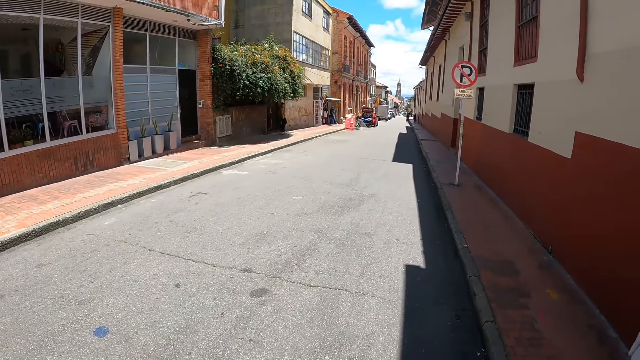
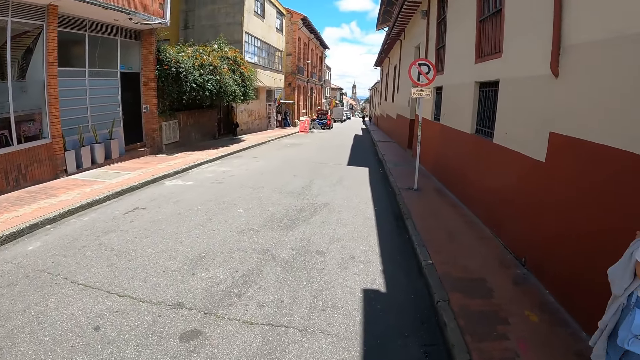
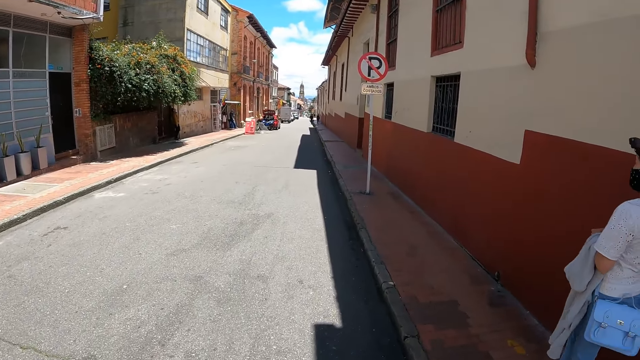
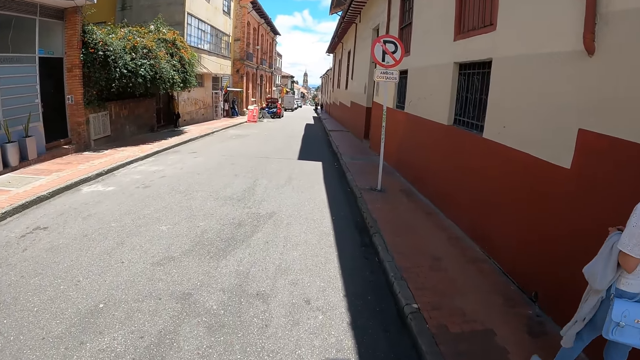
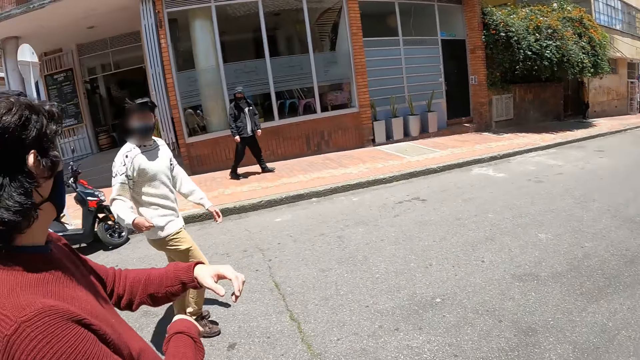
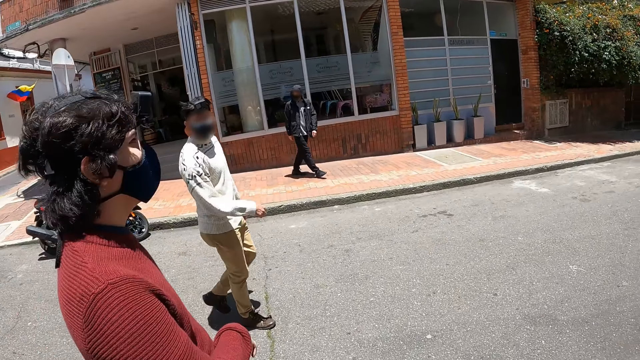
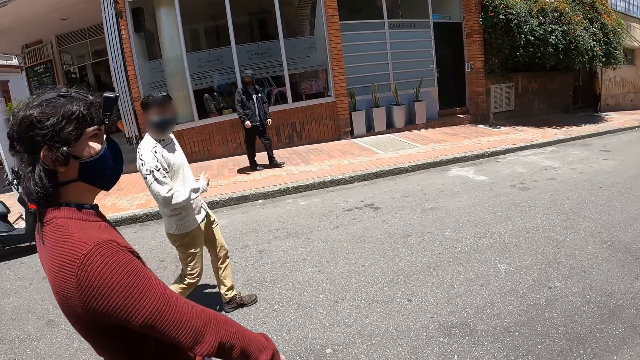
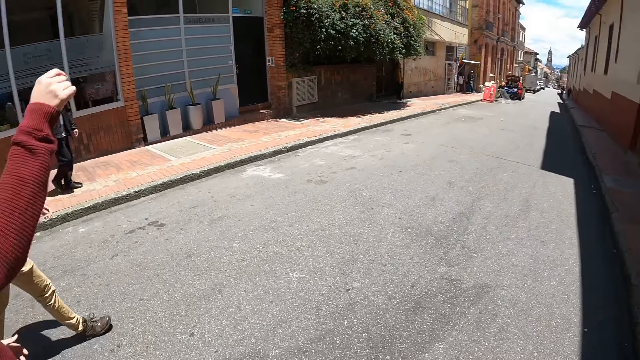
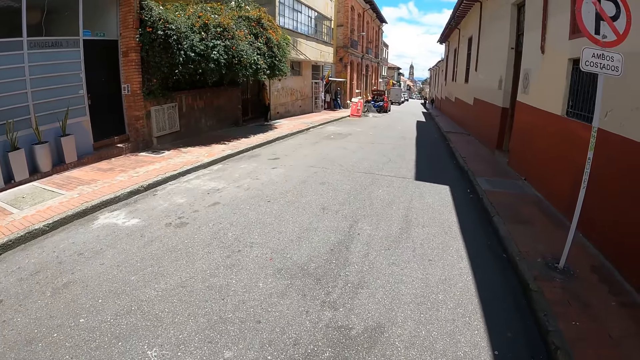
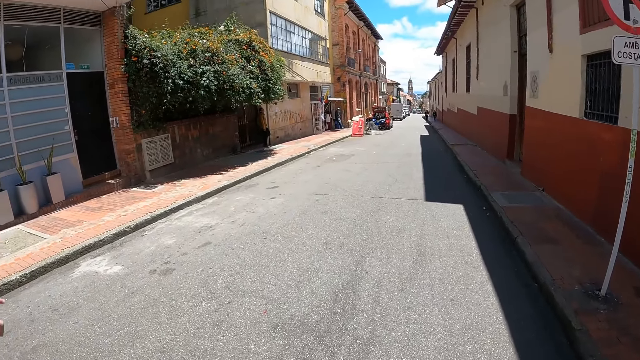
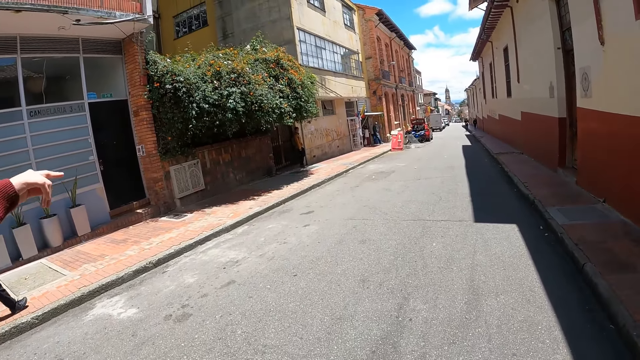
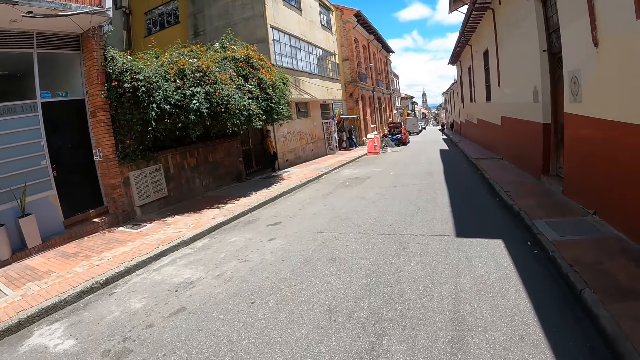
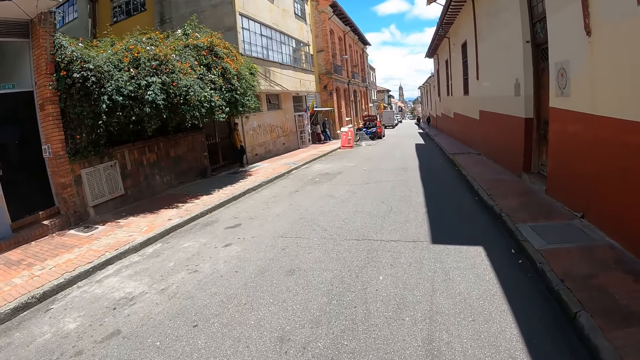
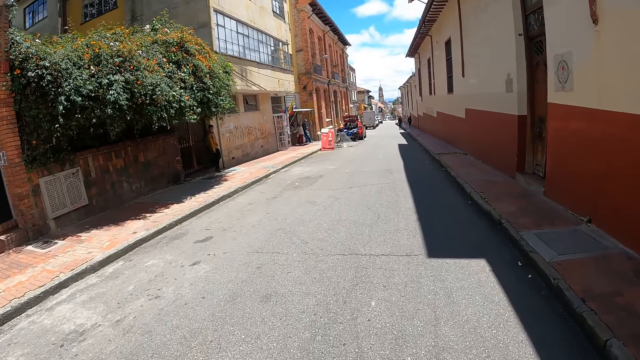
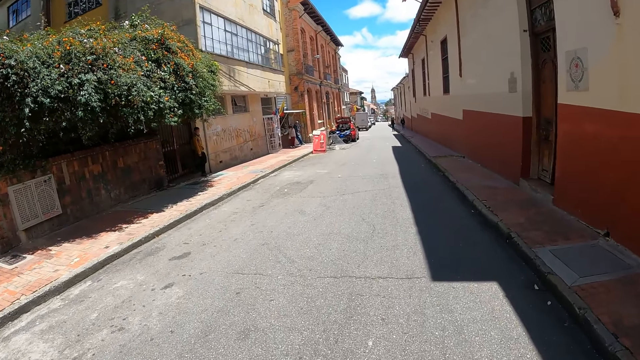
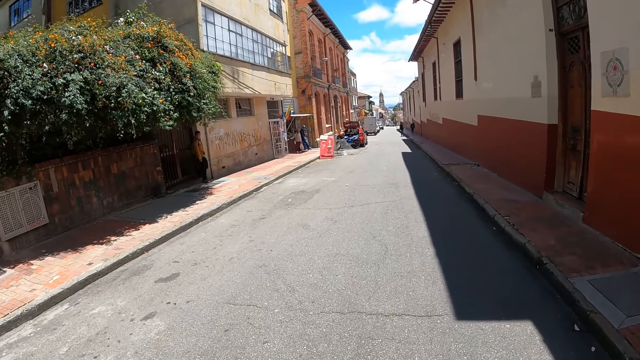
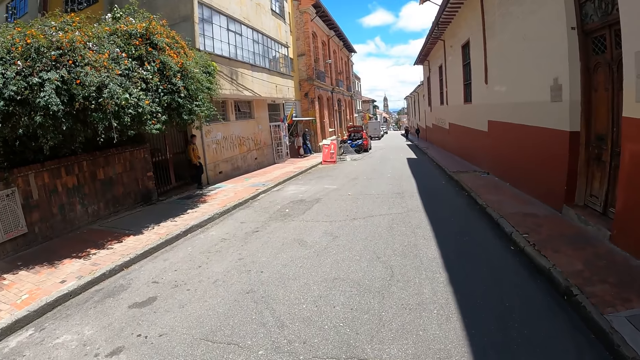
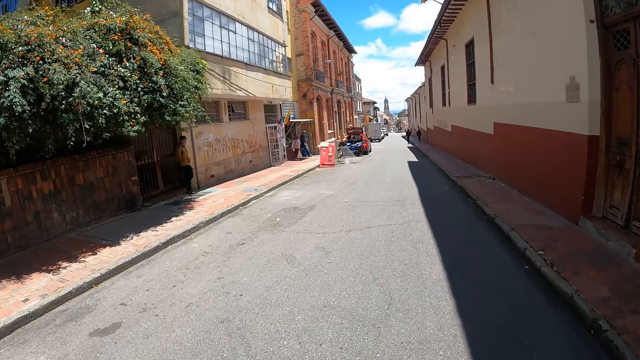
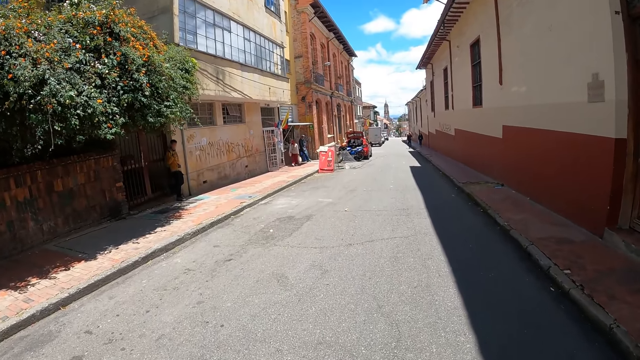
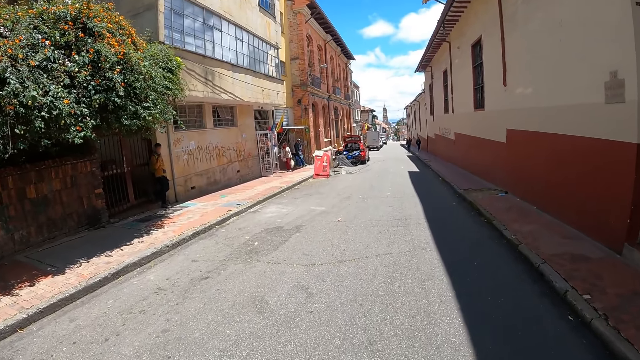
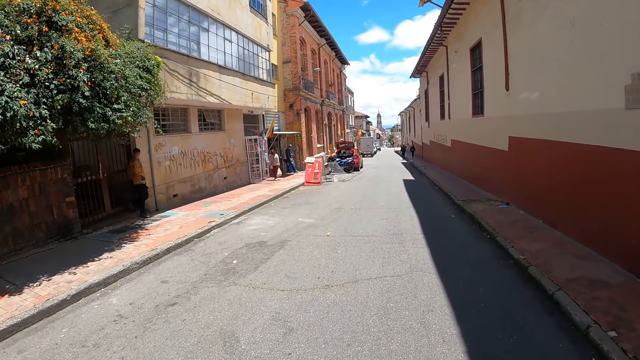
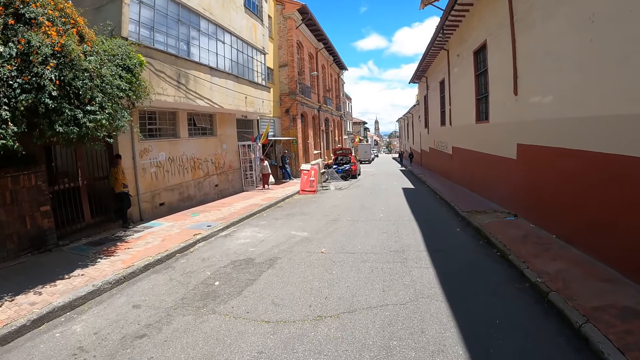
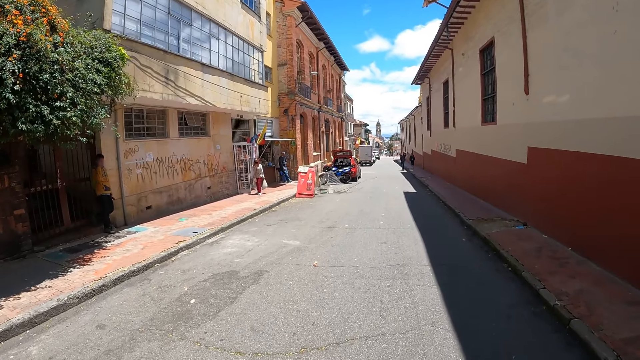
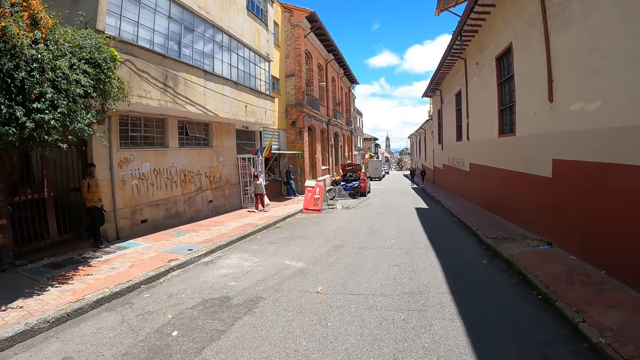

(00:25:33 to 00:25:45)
The camera wearer turns. A person gestures with her hands. The camera wearer walks along a street. The person gestures with her hands. The camera wearer walks along the street.

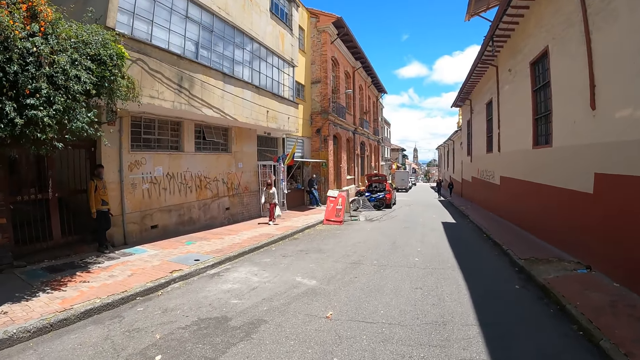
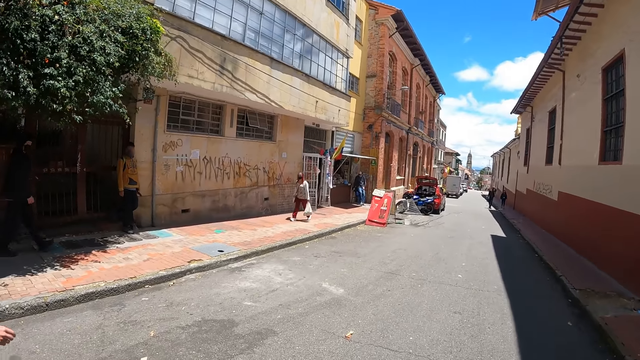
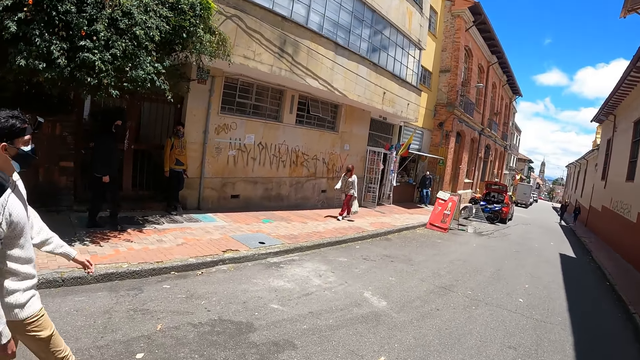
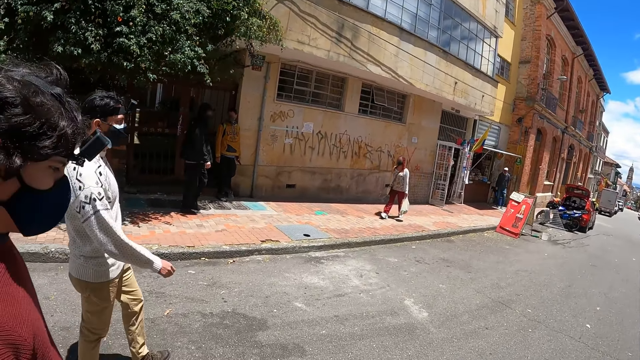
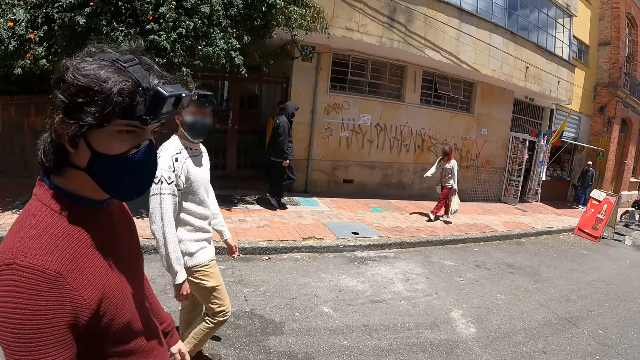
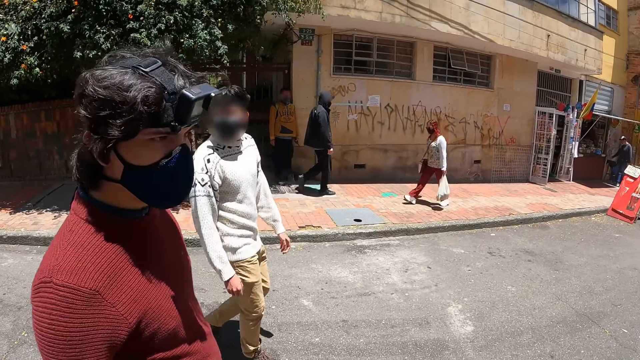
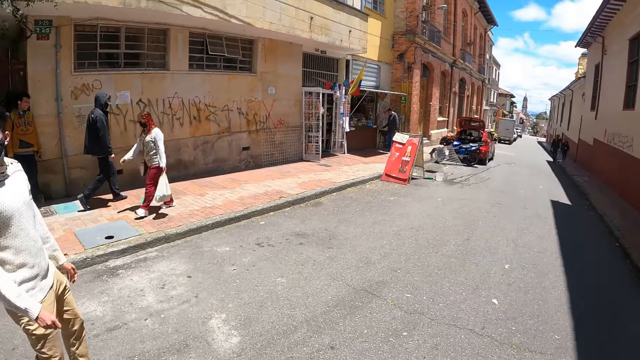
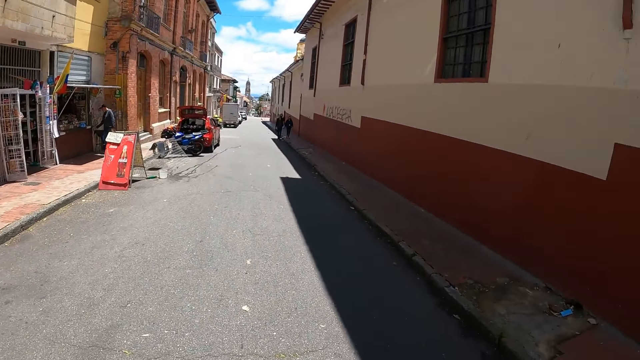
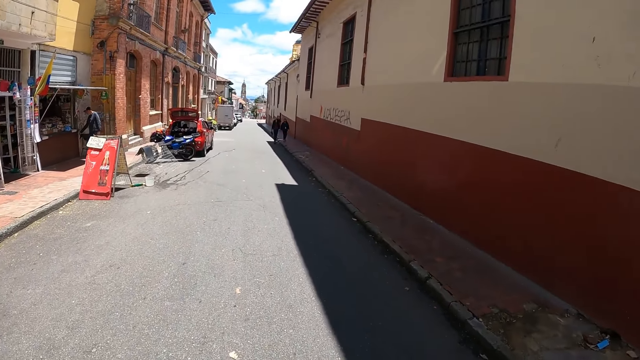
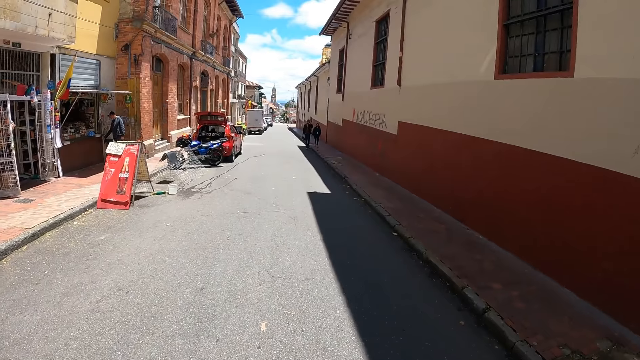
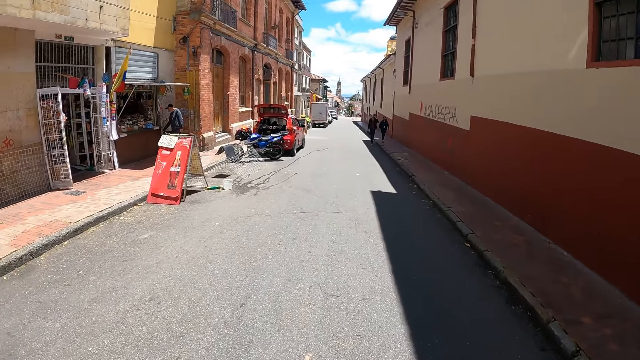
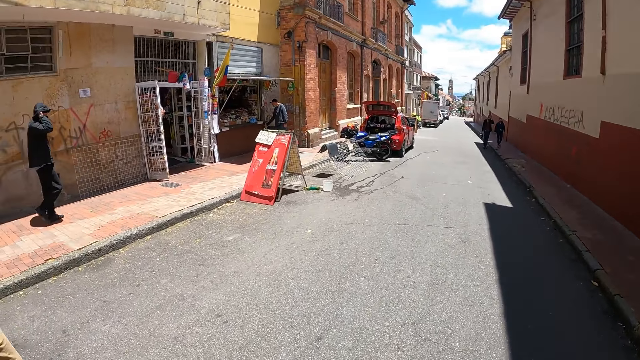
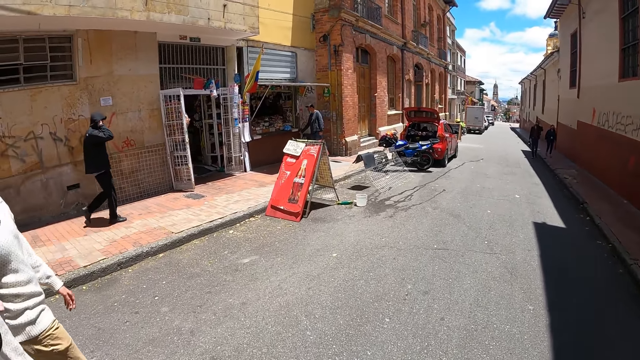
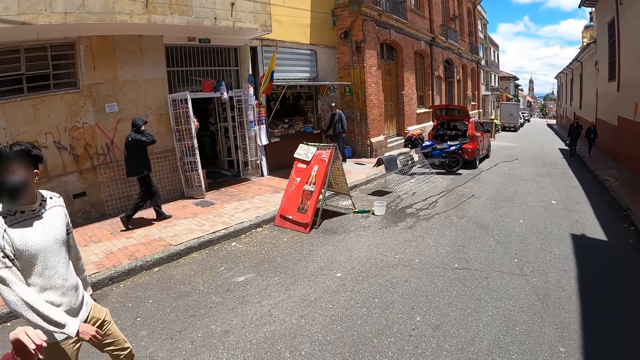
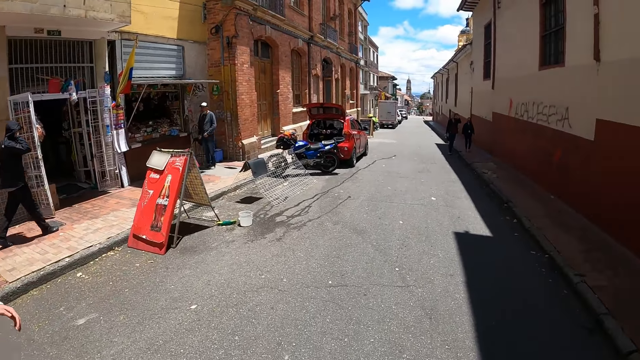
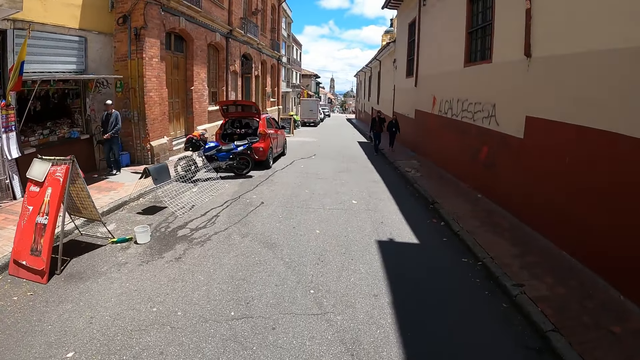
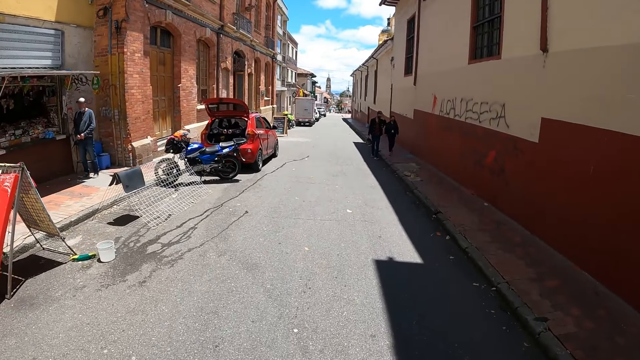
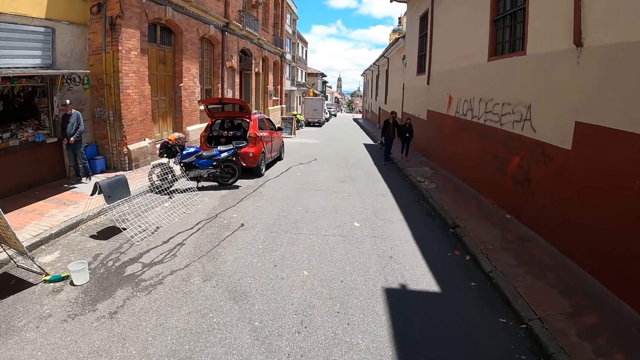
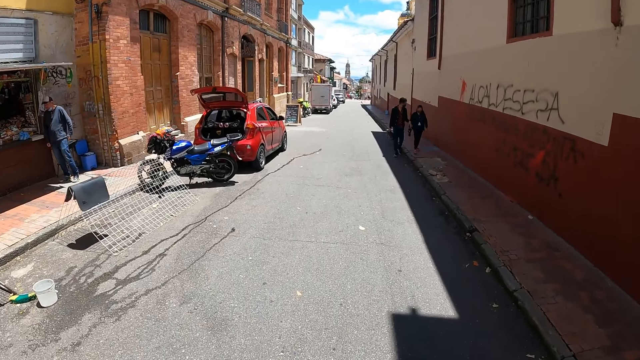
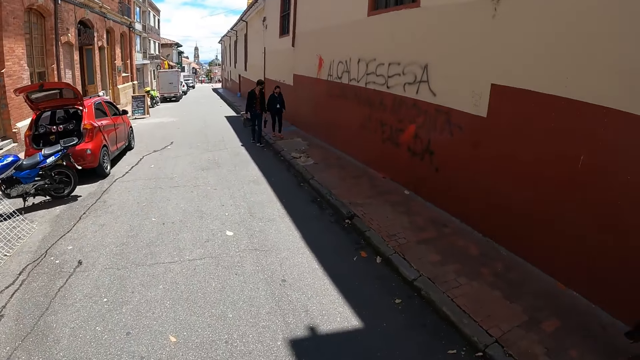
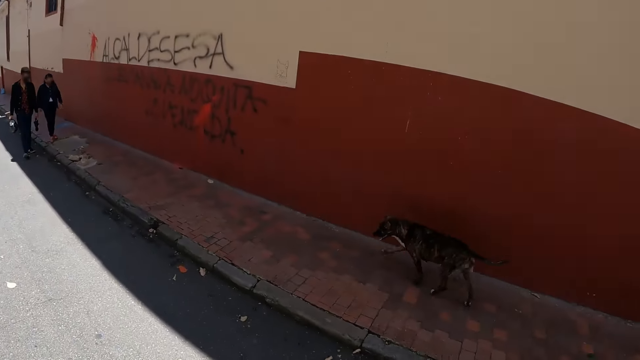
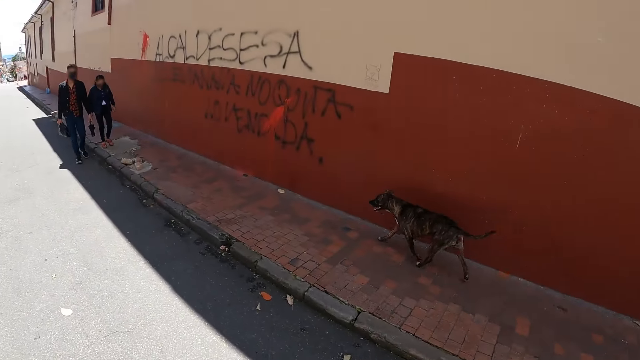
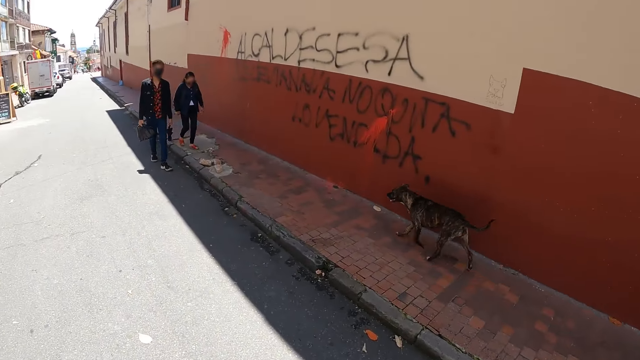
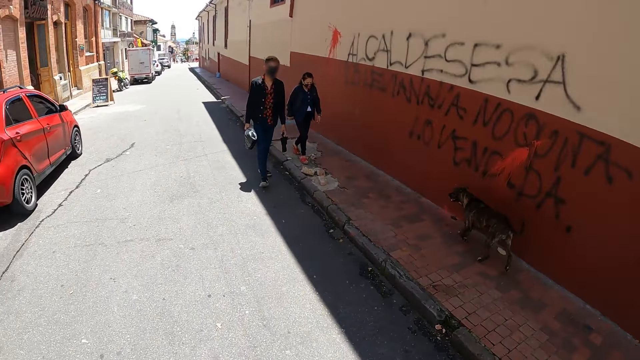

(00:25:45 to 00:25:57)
The camera wearer turns his head. He looks at the dog.
